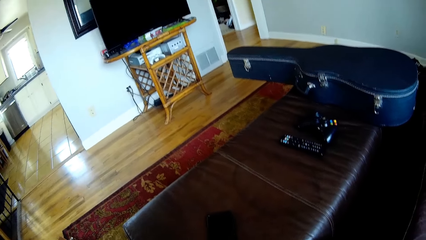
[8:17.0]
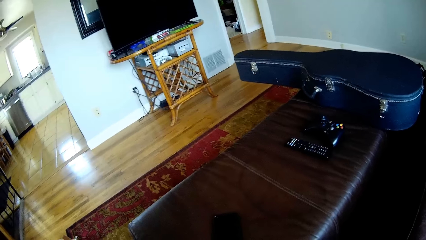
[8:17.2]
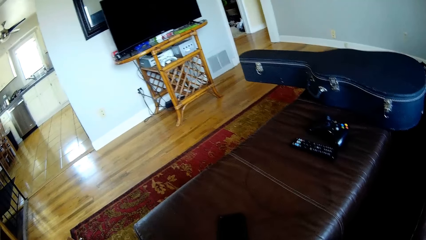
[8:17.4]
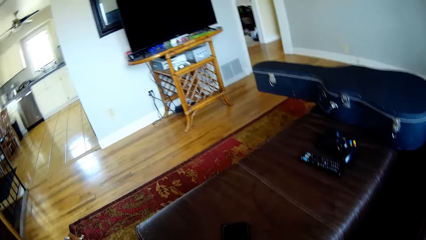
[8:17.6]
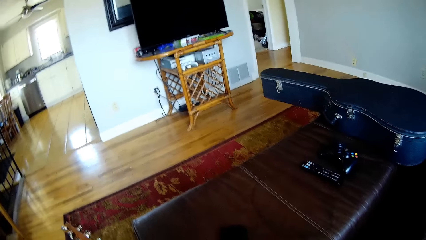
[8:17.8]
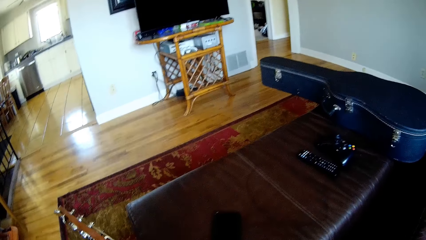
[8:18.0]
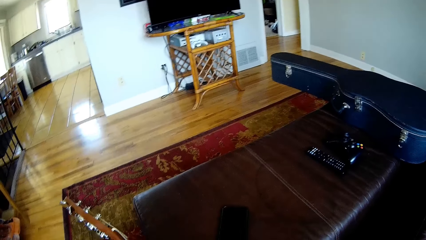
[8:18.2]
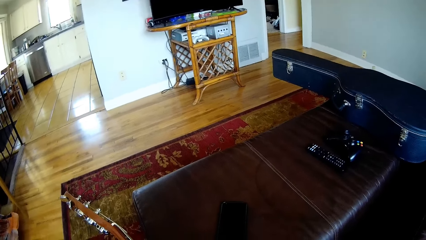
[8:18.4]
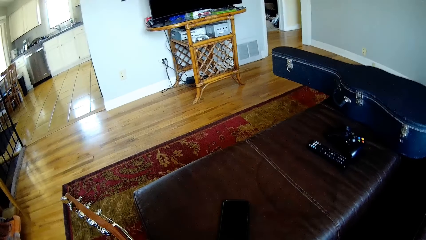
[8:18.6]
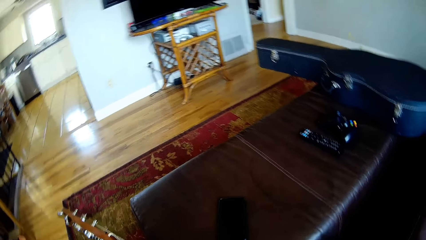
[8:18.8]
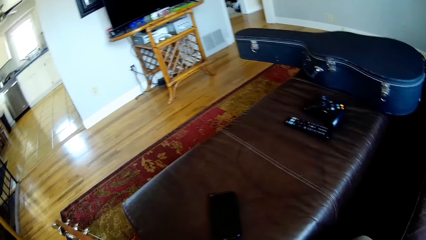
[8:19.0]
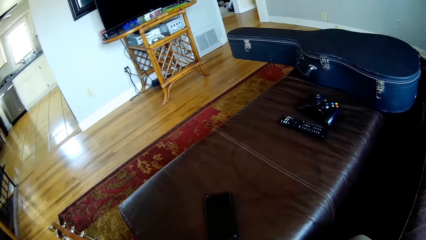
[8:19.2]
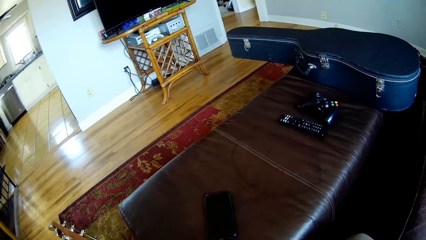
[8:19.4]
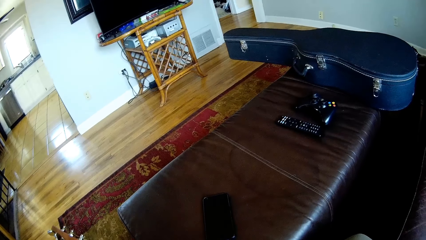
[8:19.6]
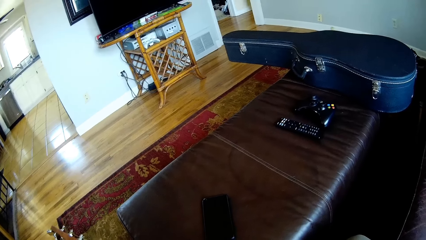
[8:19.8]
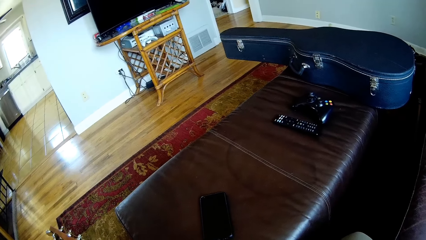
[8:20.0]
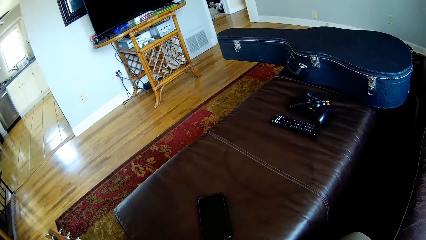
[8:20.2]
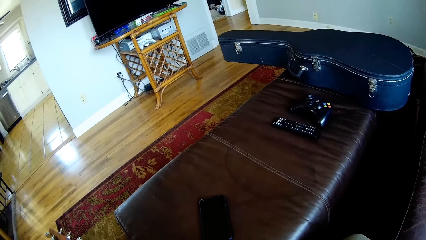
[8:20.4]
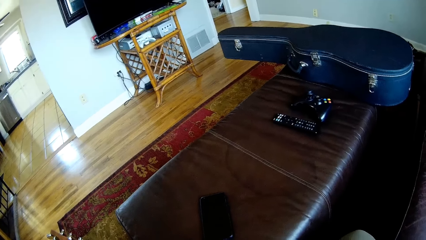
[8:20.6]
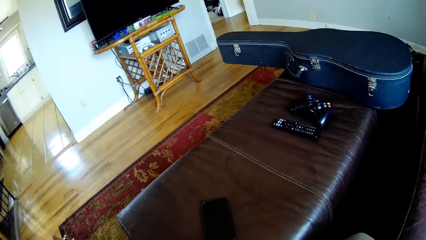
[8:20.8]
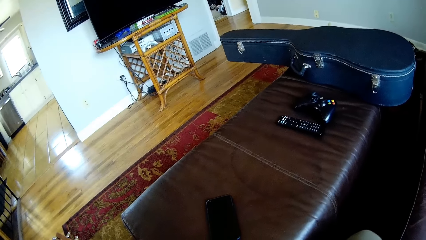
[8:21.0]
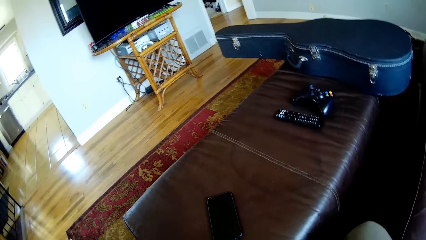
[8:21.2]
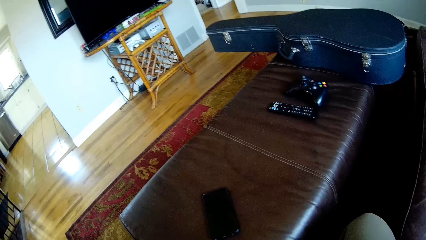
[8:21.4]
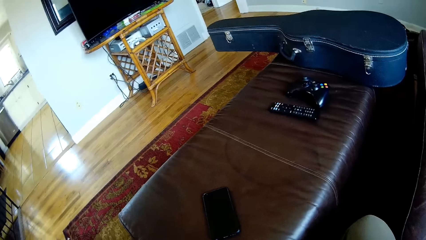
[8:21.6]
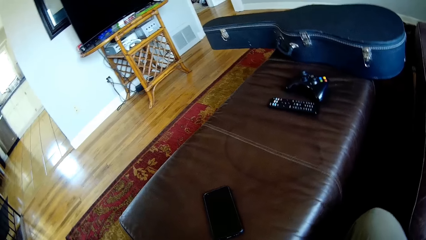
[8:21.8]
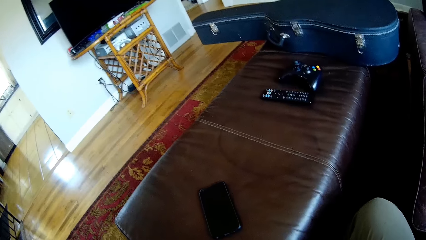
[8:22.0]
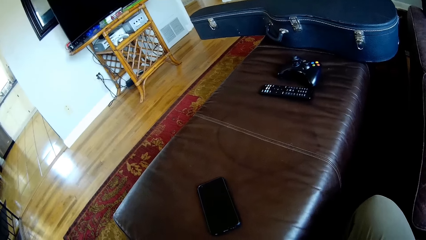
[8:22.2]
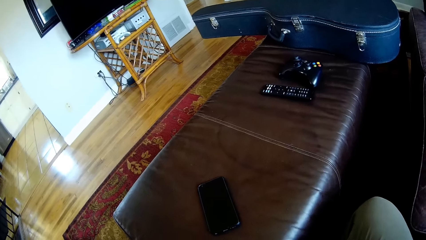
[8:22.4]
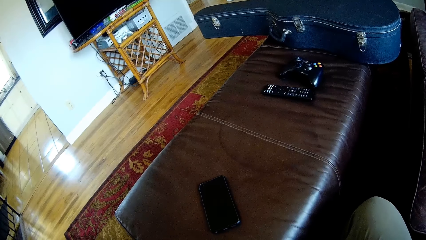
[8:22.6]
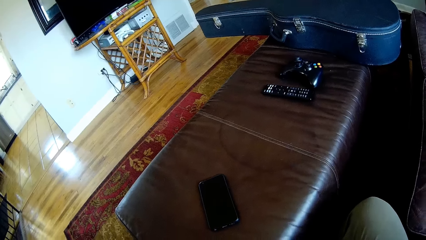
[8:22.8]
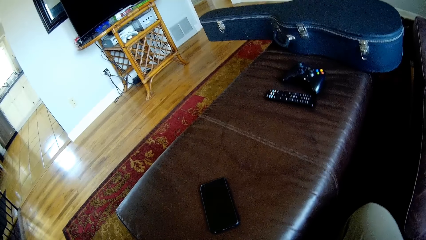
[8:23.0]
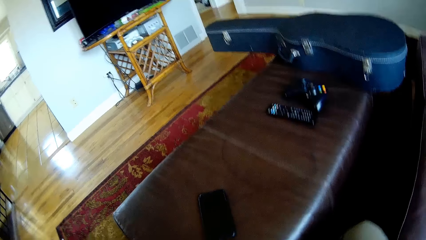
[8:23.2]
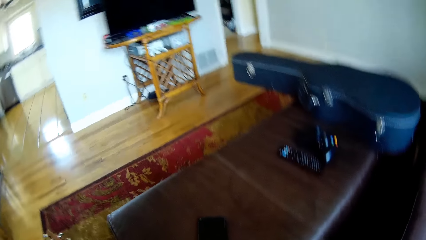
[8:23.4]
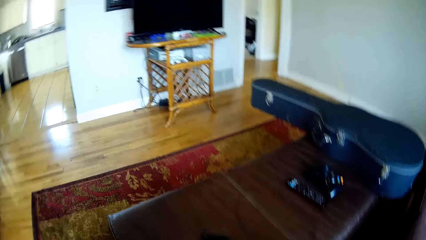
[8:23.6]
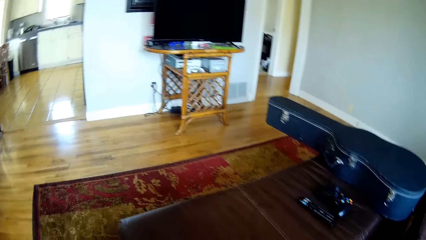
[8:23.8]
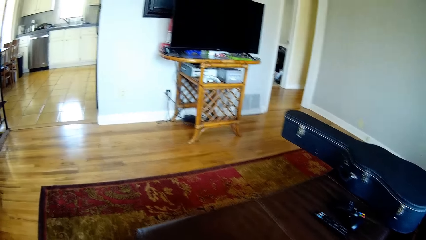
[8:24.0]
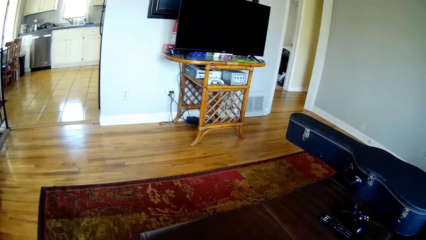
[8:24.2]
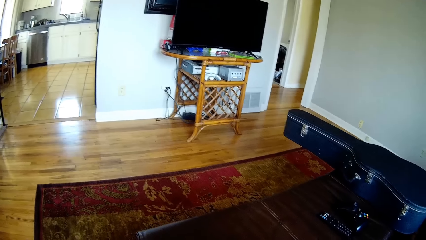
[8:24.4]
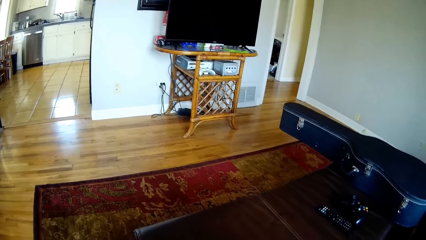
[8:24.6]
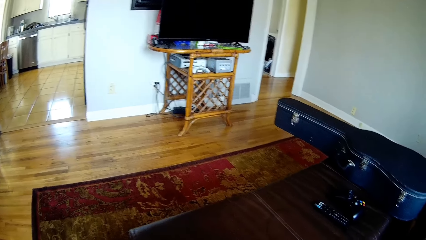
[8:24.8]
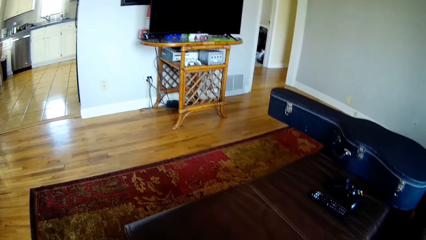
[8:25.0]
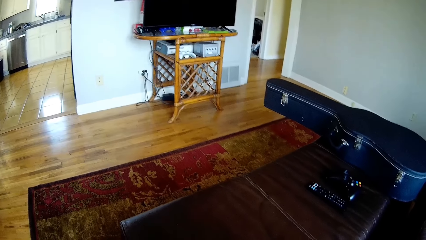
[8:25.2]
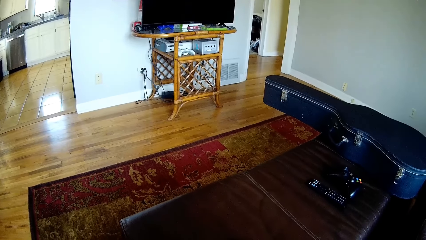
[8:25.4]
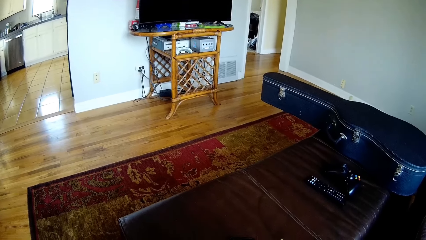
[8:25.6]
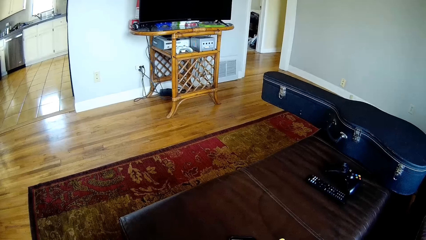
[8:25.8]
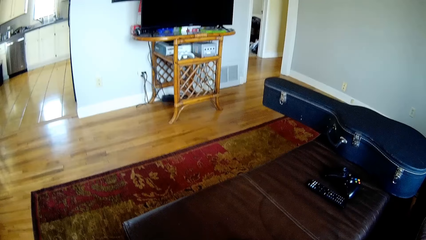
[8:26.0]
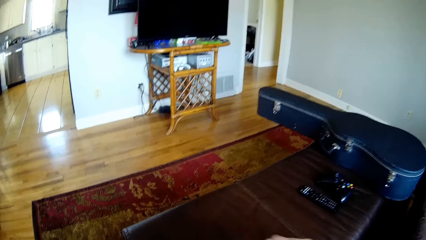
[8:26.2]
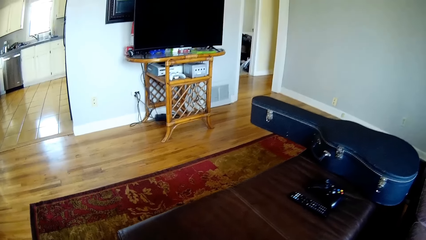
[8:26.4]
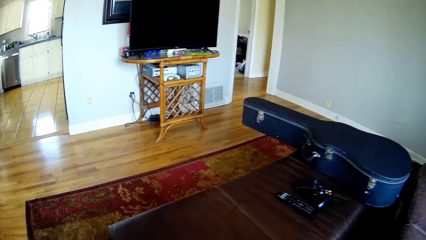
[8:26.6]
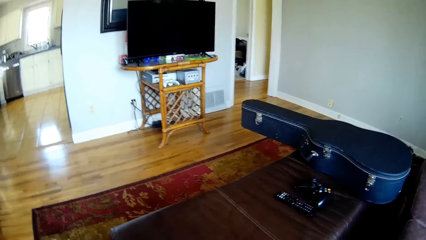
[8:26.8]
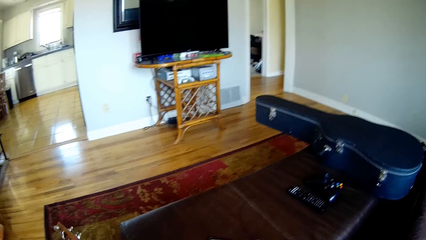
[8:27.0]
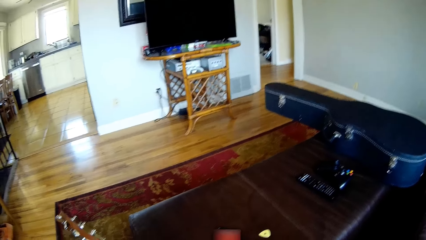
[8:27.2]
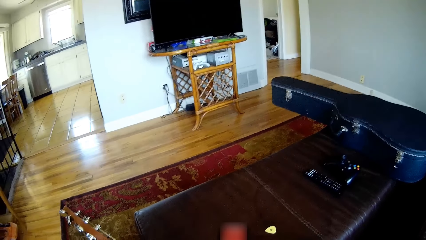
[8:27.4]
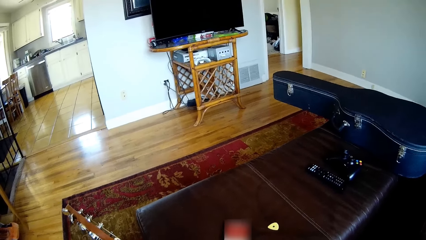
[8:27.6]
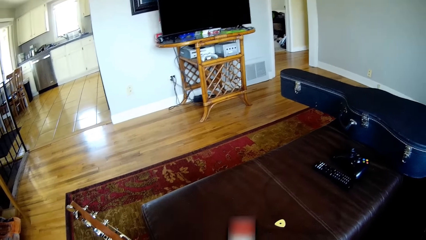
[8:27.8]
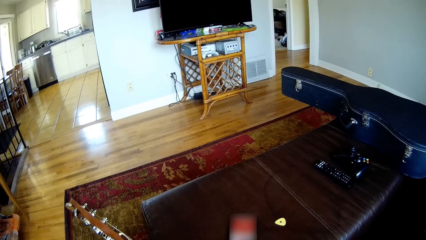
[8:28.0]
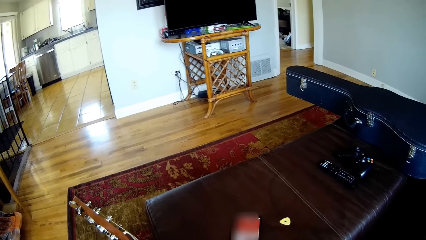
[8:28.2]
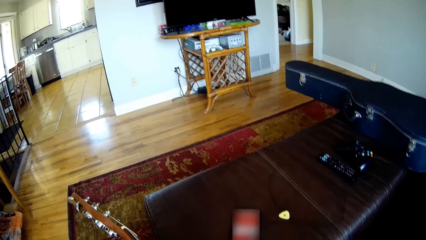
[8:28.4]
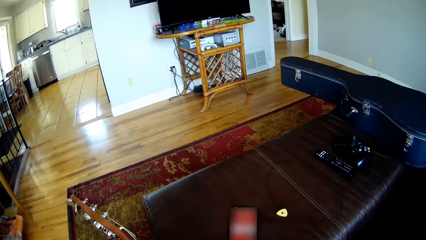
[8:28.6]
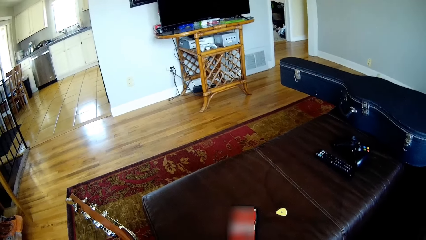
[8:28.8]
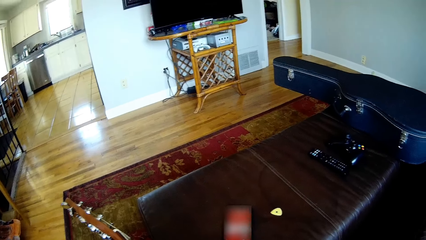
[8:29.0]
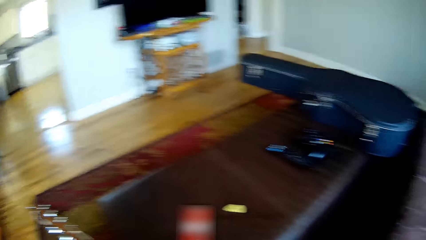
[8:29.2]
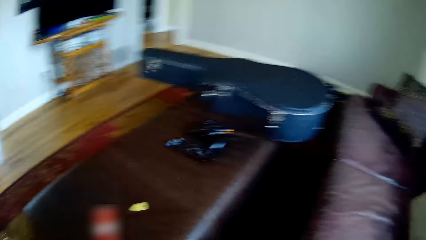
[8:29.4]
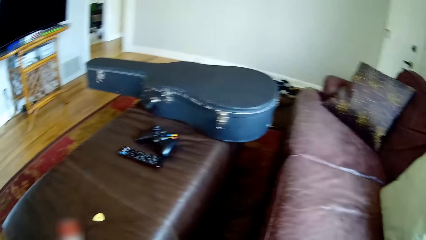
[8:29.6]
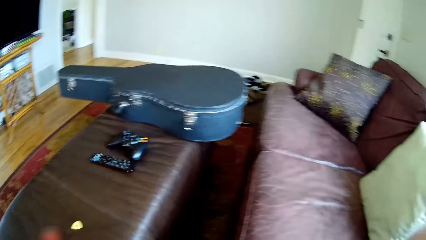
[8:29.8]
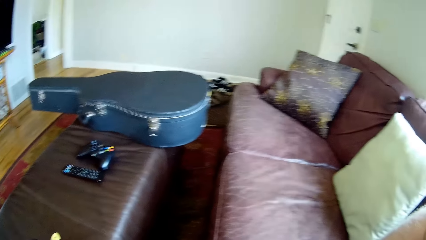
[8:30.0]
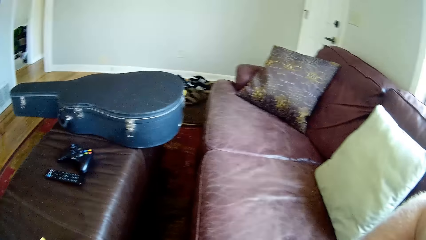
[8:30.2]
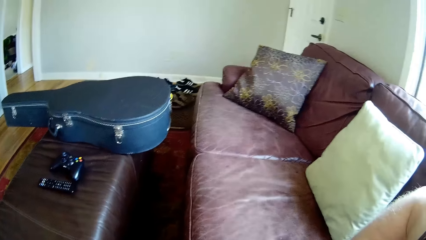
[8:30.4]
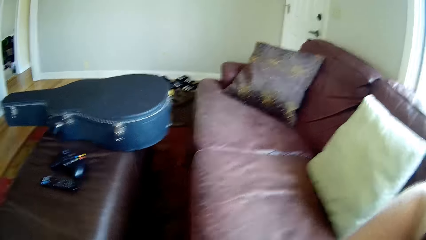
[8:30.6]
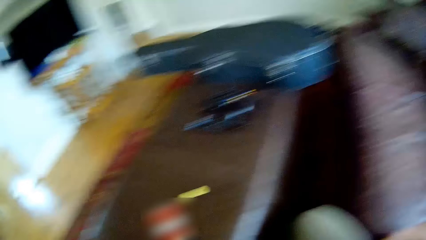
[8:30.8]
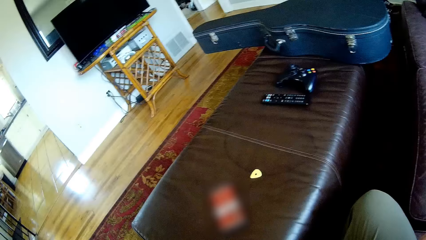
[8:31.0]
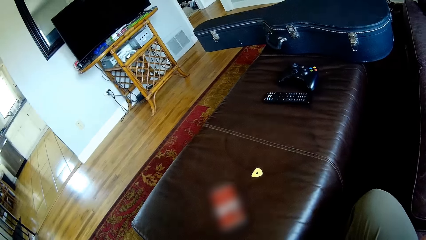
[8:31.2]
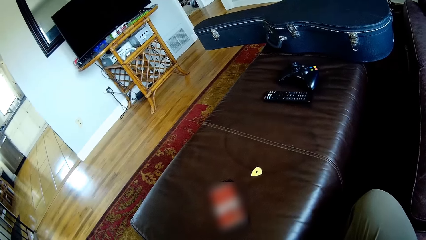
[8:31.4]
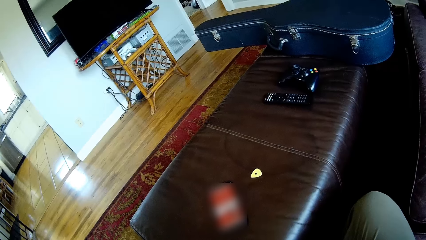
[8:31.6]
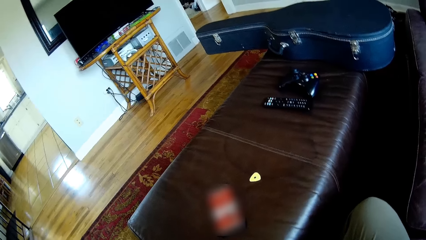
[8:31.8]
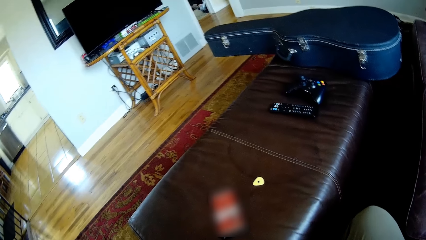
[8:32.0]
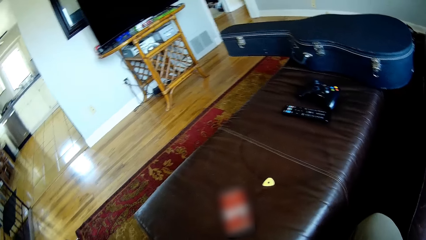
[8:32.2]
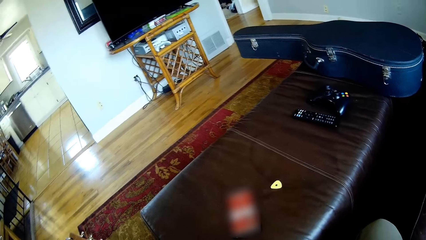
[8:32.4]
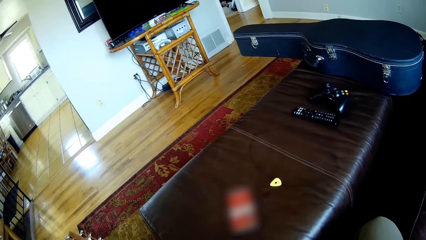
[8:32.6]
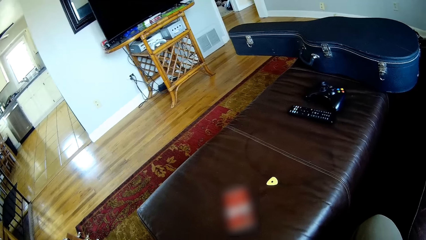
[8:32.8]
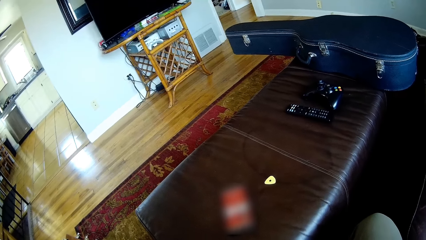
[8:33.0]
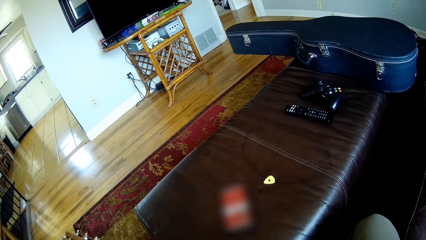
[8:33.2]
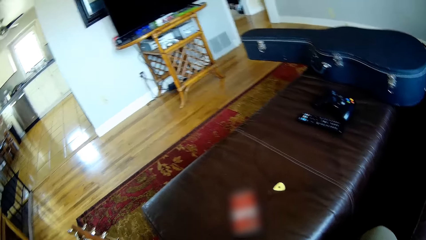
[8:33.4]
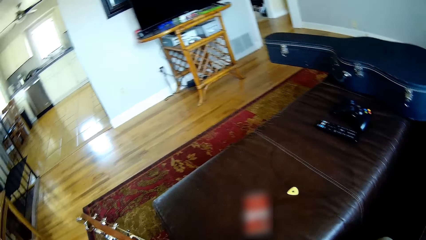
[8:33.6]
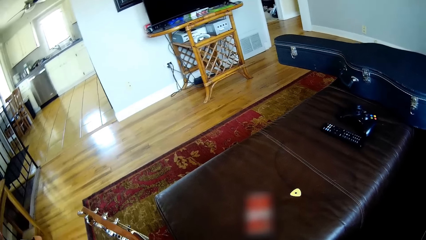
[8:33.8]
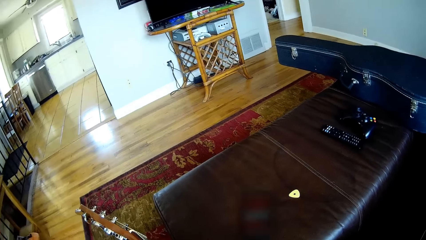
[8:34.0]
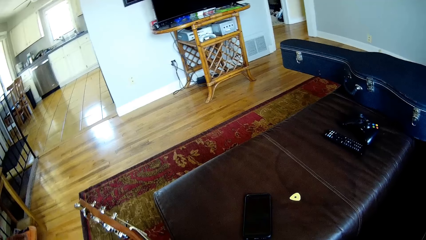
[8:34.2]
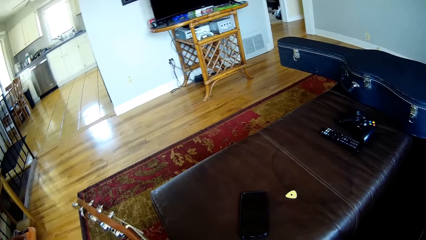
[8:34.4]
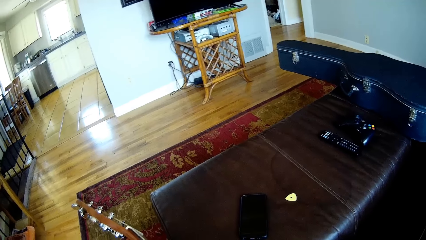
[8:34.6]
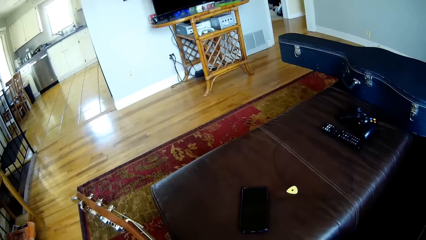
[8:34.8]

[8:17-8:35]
The camera wearer plays the guitar with both hands. He drops the guitar pick in his right hand on the table. He uses his phone and looks around the house.
